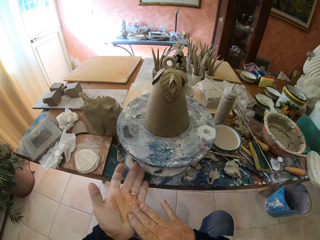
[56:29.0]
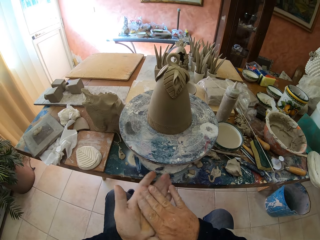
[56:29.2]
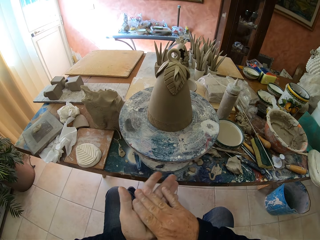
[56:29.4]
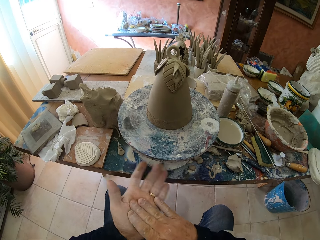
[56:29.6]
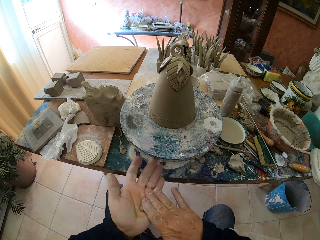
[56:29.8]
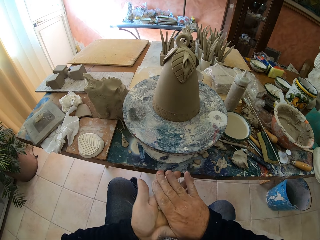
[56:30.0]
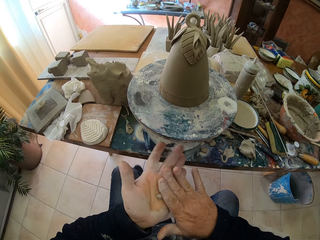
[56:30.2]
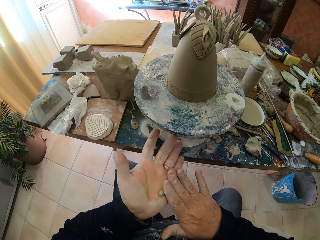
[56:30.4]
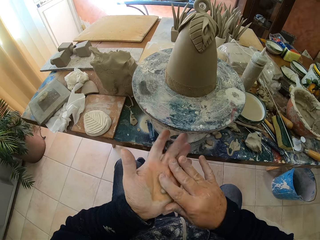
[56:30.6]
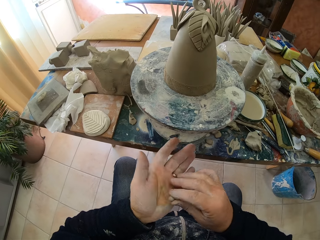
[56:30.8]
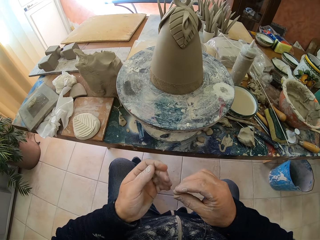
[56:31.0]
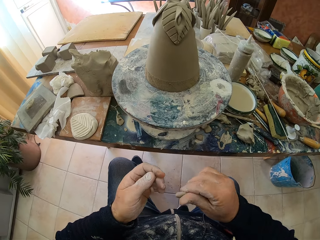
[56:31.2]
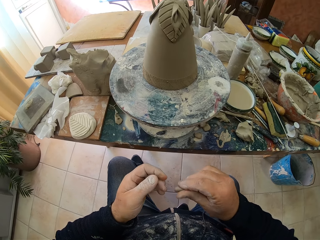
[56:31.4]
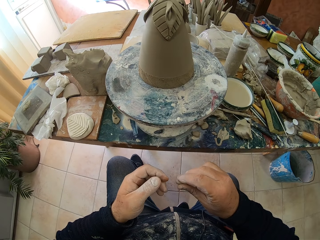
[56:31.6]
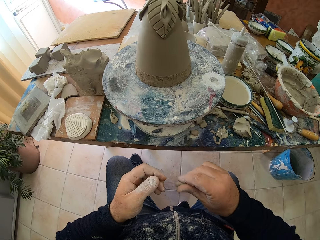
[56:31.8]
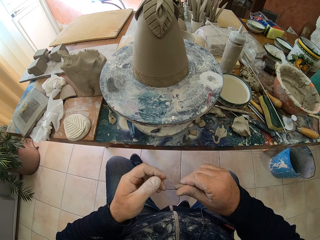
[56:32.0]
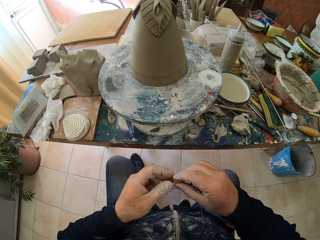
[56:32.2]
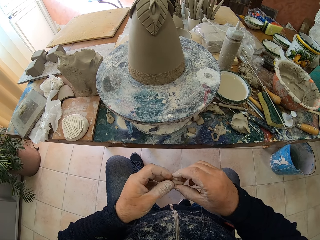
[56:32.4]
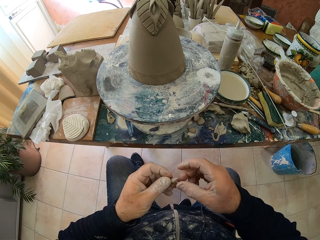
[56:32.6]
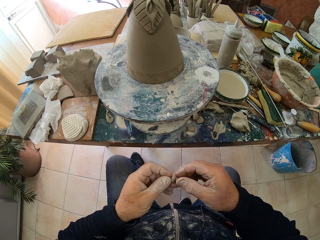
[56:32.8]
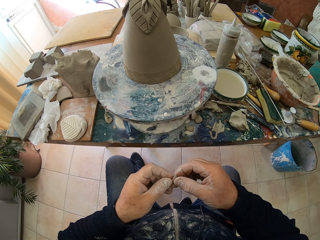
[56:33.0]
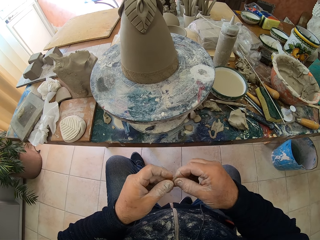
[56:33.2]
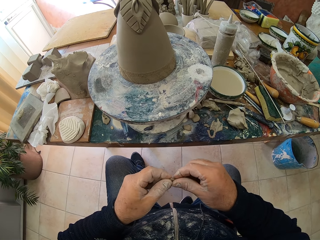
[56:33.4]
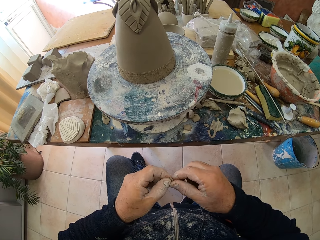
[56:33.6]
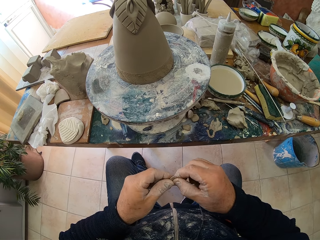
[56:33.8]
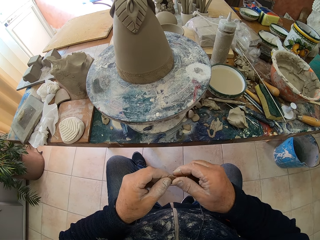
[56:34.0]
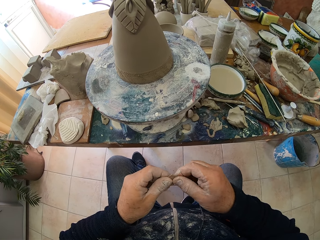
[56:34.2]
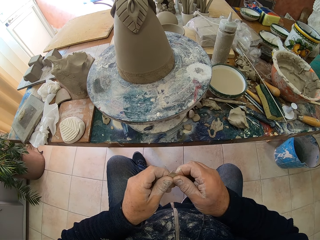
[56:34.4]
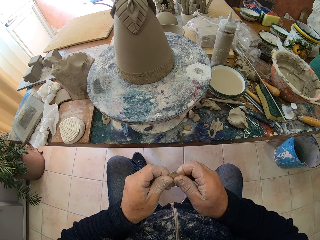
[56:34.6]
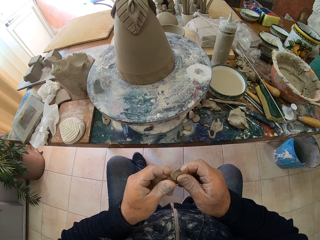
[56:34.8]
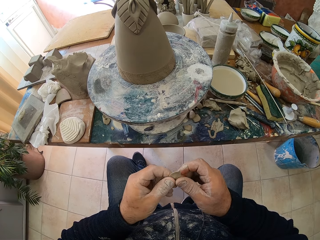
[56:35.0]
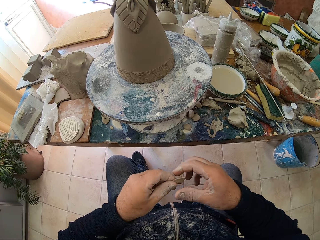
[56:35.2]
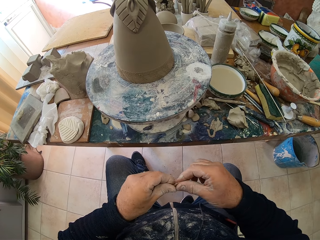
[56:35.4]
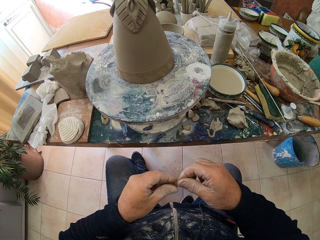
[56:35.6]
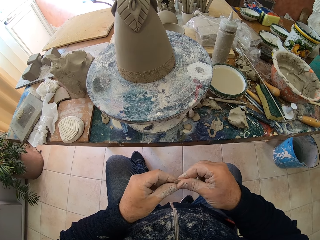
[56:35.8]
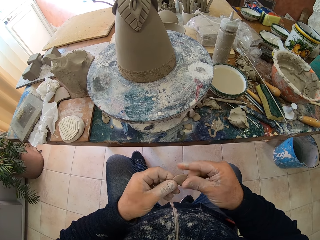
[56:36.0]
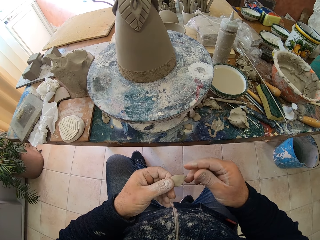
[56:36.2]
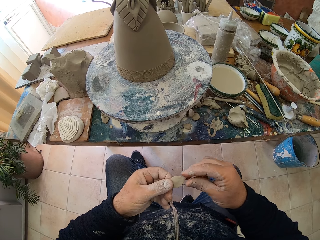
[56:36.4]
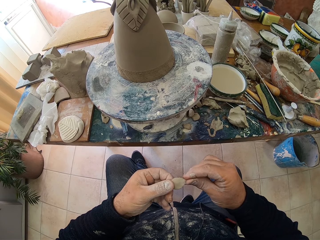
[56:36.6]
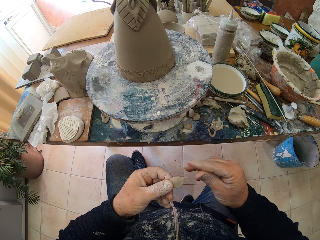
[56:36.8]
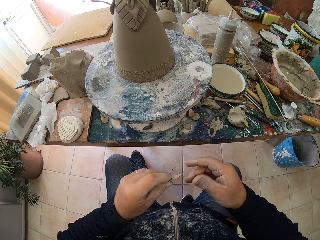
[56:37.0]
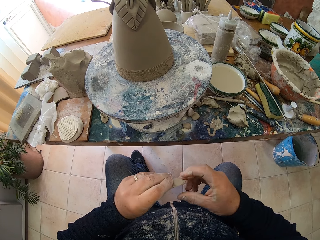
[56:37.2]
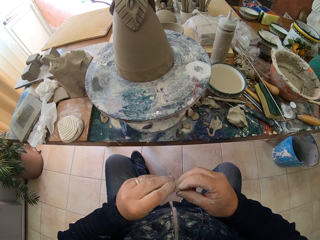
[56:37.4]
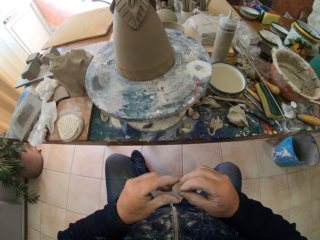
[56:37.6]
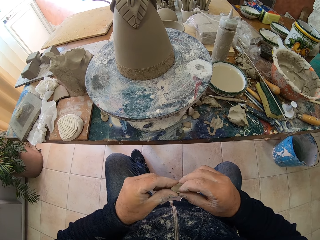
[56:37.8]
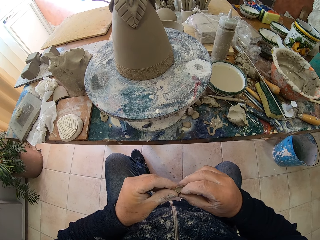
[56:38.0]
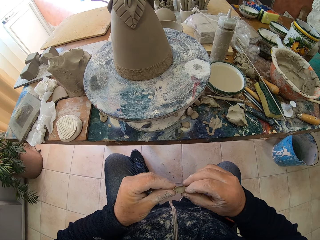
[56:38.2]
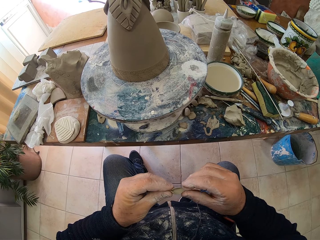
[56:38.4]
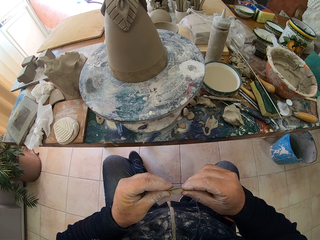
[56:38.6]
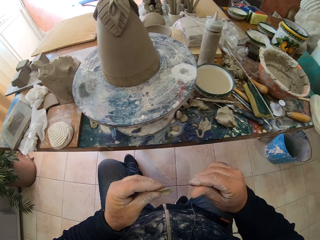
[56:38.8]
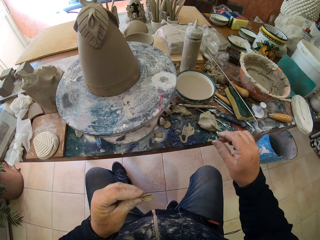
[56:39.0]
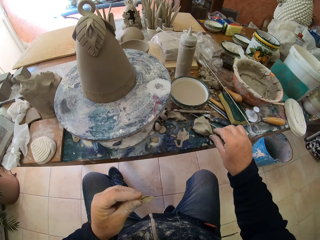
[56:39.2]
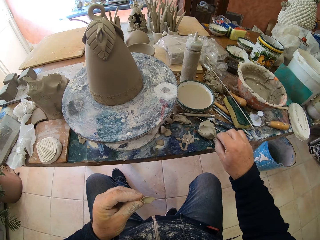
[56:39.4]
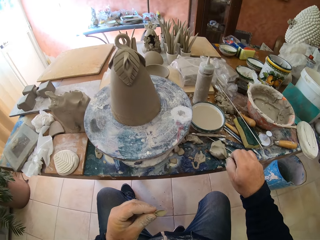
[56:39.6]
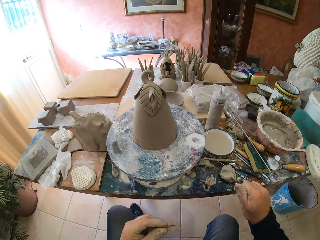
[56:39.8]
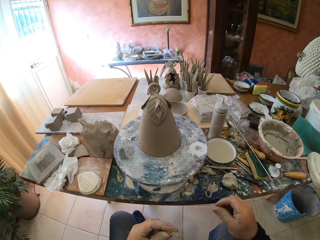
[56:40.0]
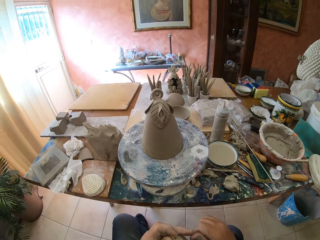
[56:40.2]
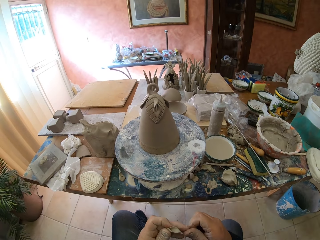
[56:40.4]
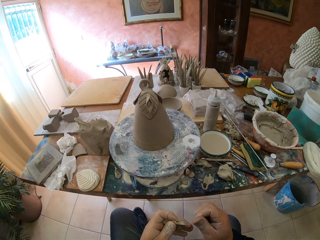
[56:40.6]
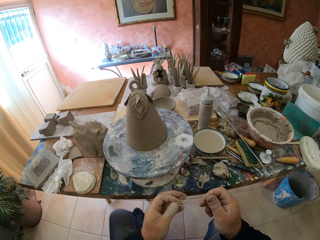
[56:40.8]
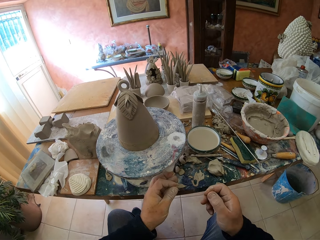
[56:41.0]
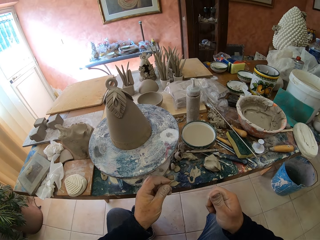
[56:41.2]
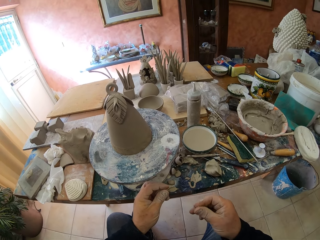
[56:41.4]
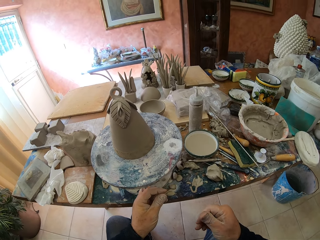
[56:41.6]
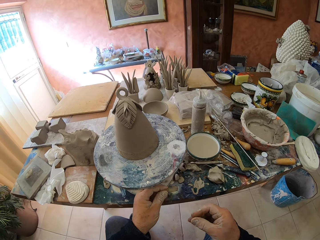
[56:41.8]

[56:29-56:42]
The camera wearer rubs the molding clay in his hands. He shapes the molding clay. He makes a leaf. He picks the molding clay from the table.

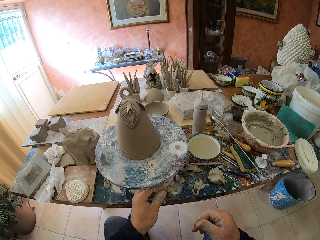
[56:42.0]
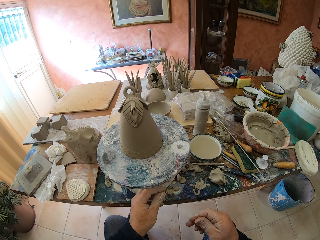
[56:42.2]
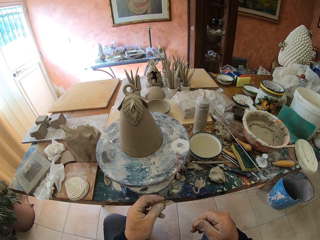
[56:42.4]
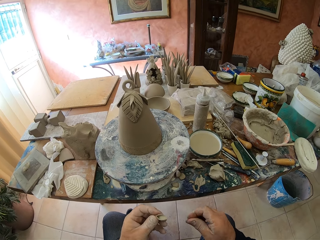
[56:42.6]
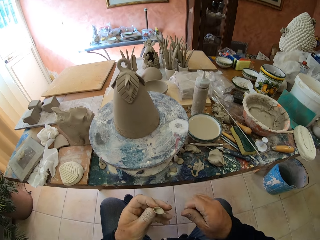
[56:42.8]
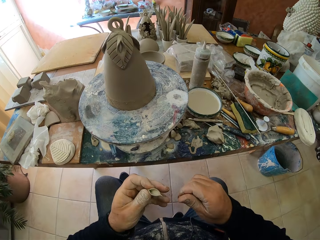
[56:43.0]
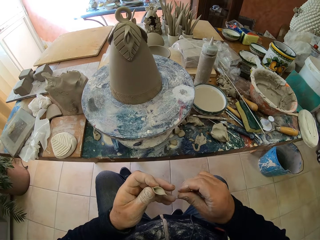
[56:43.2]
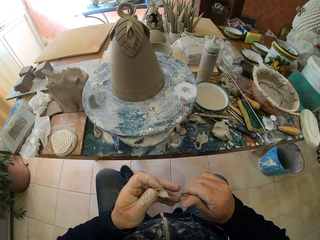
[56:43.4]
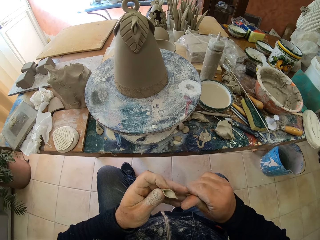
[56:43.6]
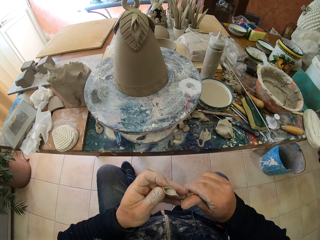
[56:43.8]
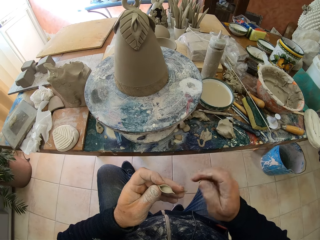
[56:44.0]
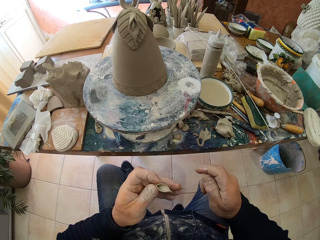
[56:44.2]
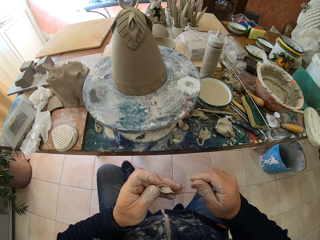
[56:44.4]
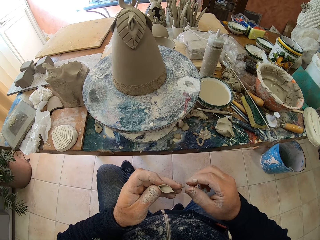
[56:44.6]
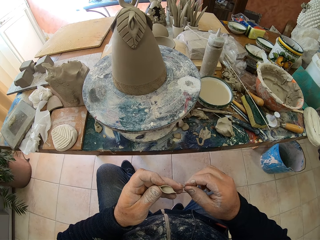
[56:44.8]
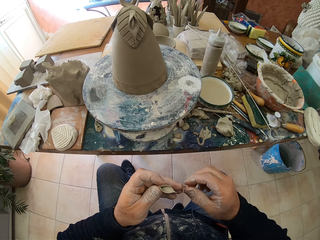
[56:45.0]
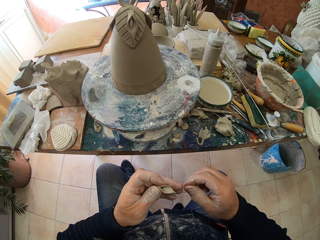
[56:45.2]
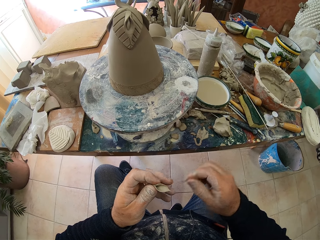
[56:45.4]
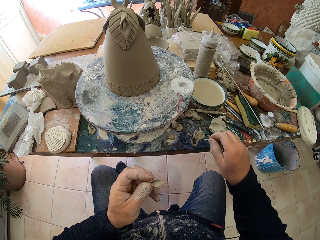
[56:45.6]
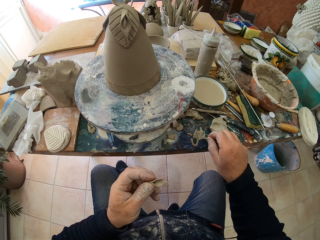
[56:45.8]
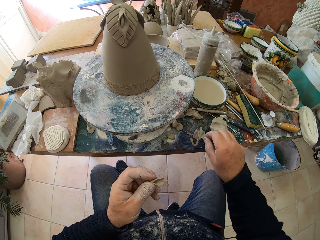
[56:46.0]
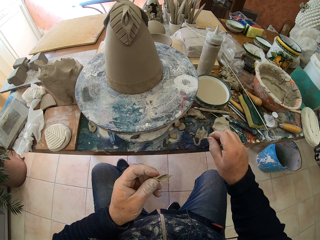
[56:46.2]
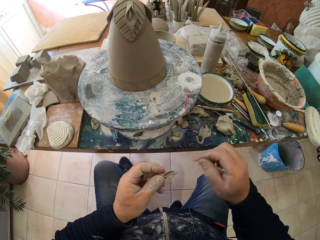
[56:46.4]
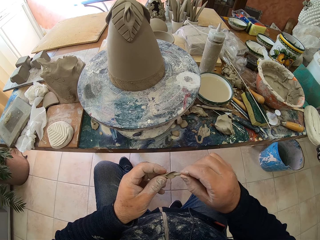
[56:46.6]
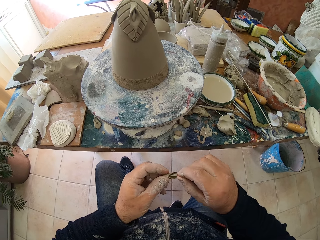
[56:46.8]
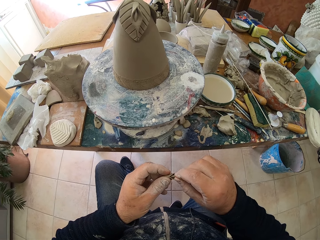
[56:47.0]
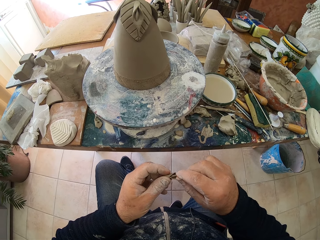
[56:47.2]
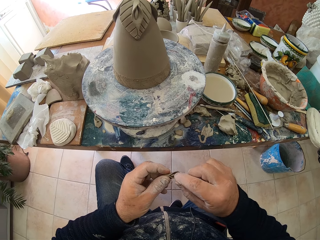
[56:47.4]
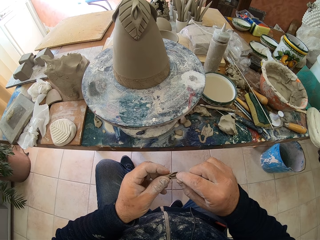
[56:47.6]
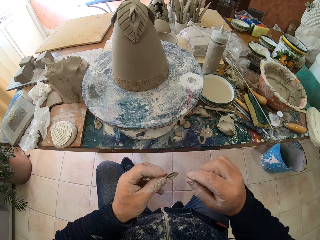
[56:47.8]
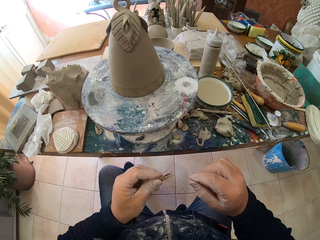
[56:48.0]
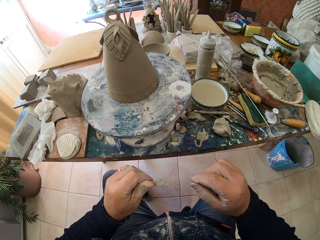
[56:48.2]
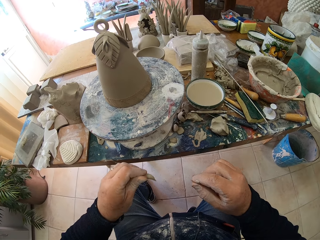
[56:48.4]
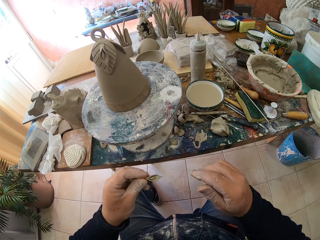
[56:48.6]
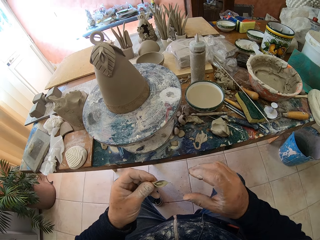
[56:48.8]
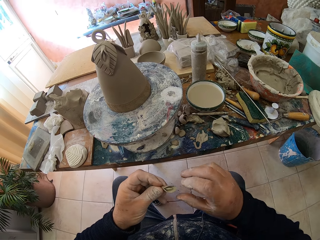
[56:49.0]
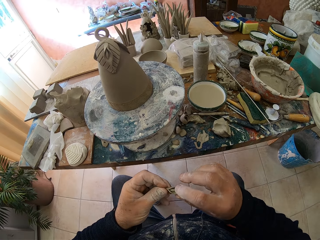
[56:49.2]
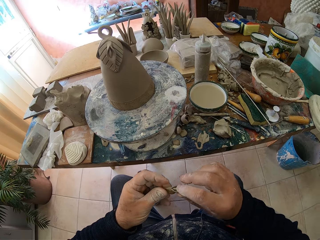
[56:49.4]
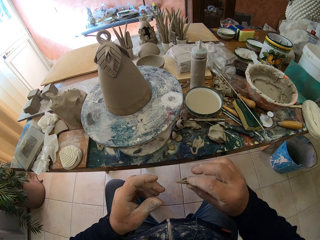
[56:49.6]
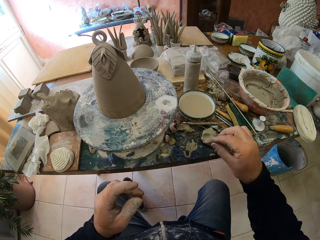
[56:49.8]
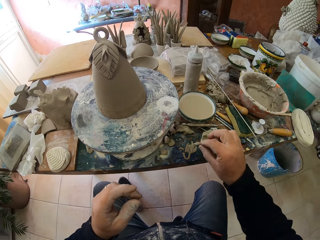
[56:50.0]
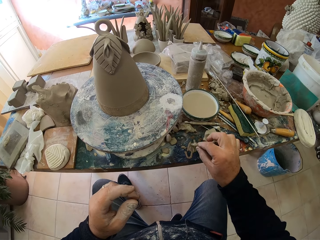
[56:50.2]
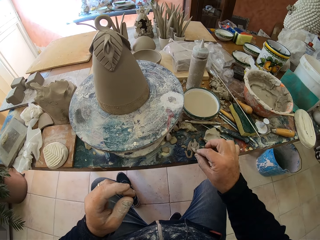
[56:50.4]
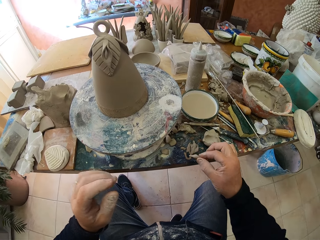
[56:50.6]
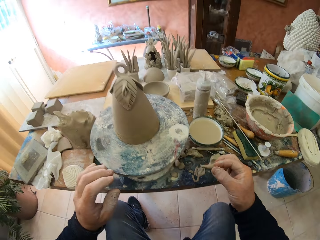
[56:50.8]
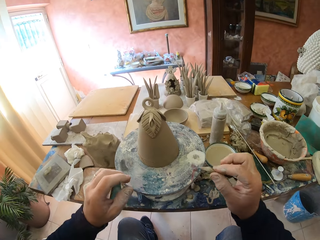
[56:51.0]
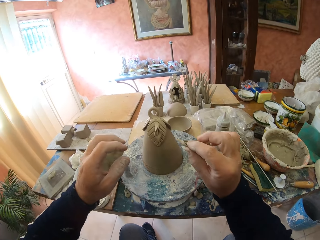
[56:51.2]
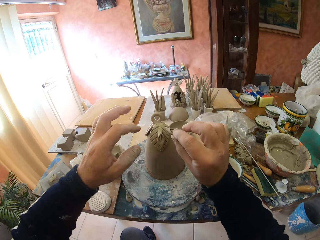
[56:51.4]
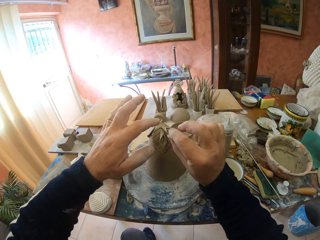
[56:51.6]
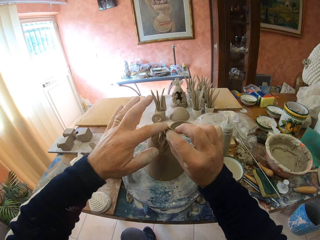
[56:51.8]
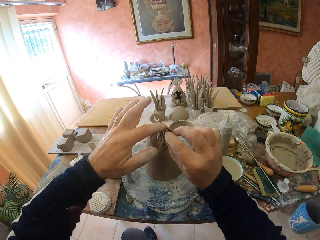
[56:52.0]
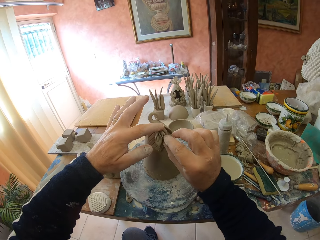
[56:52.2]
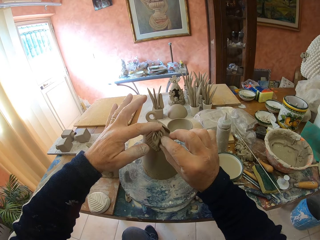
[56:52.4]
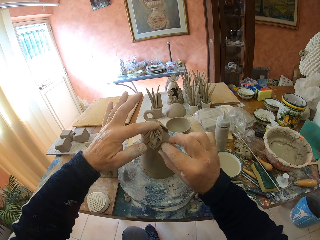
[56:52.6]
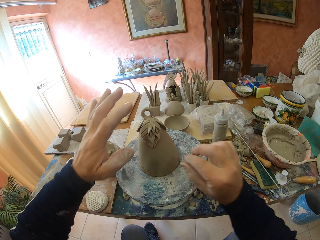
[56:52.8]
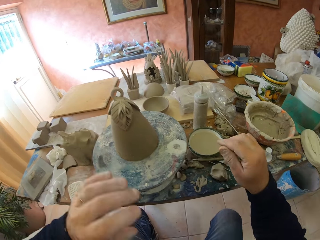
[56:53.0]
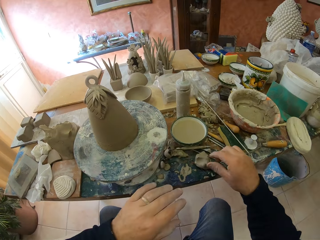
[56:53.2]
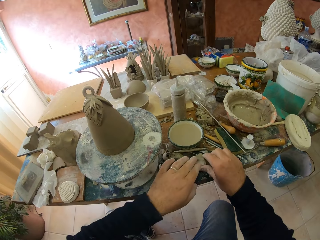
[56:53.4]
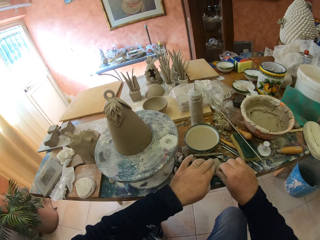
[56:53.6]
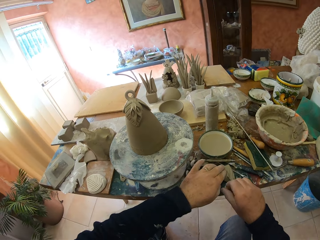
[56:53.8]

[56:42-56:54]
The camera wearer rubs the clay with his right fingers. He dips the clay in some liquid on the table. He puts the clay in the shaped clay. He wipes the shaped clay in the liquid on the table. He adds the shaped clay on the molded clay.
